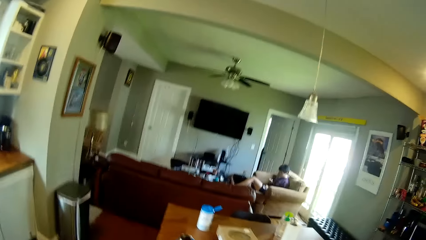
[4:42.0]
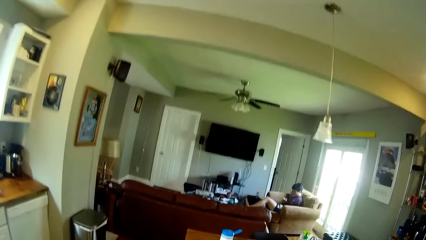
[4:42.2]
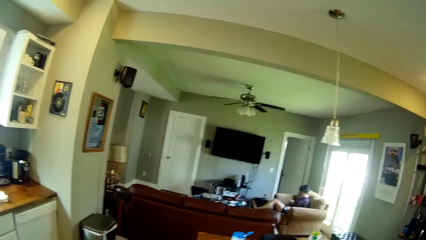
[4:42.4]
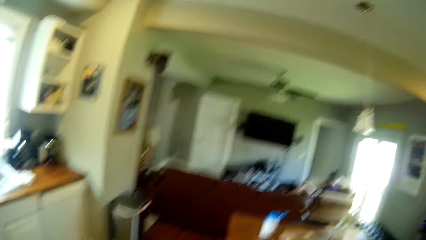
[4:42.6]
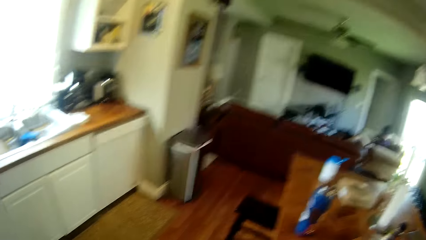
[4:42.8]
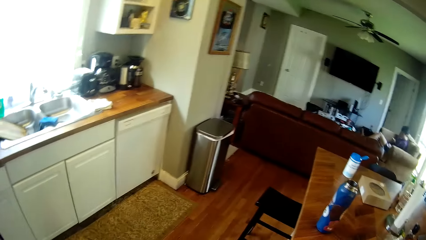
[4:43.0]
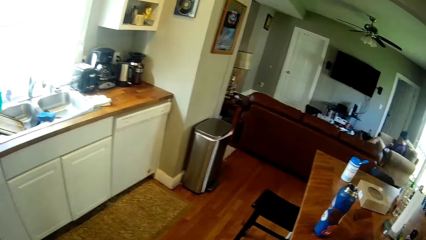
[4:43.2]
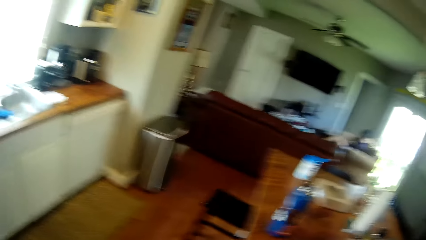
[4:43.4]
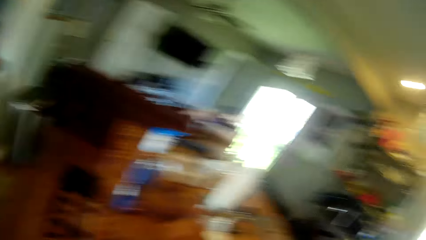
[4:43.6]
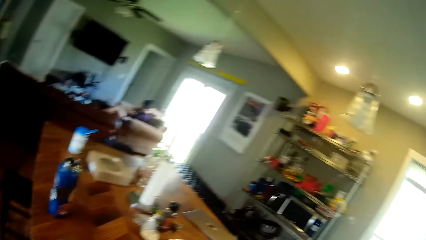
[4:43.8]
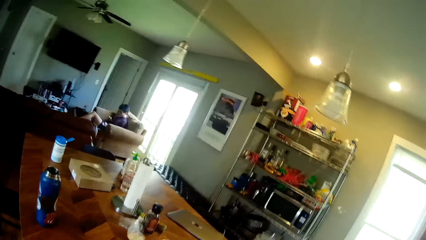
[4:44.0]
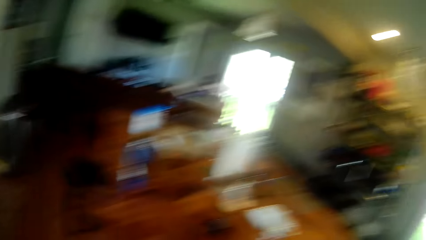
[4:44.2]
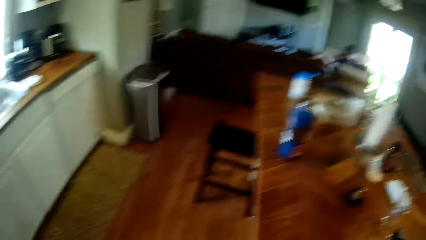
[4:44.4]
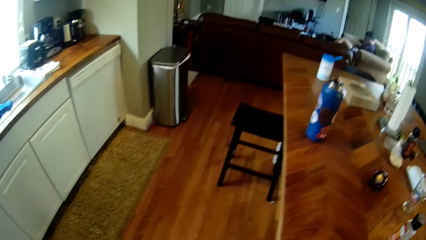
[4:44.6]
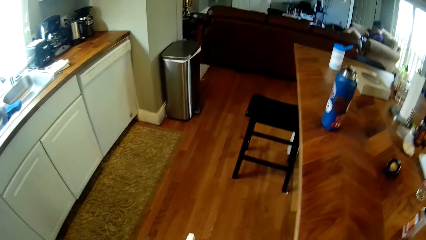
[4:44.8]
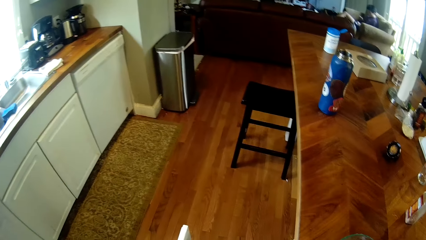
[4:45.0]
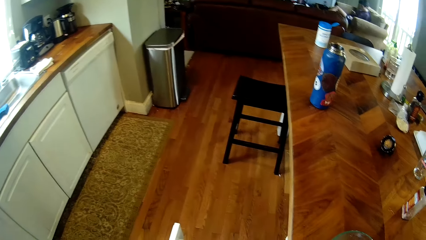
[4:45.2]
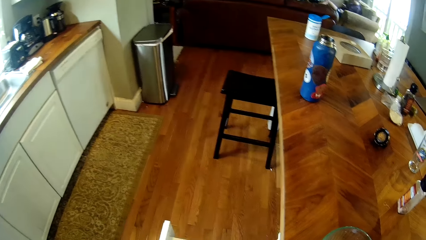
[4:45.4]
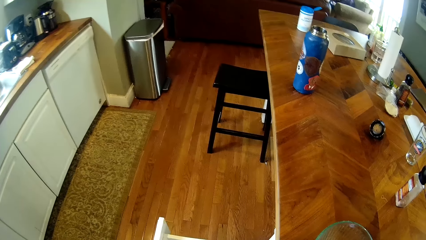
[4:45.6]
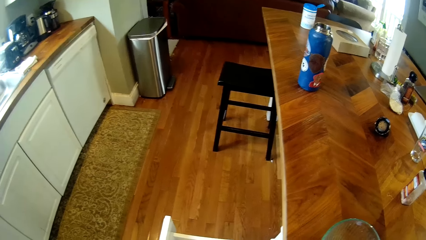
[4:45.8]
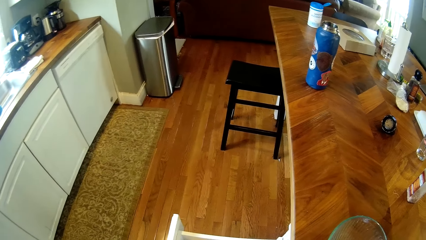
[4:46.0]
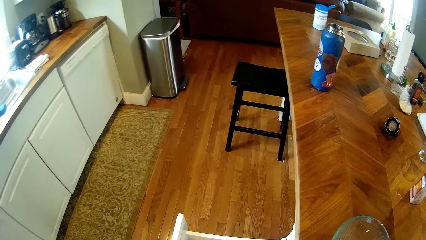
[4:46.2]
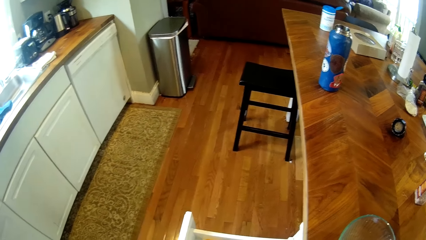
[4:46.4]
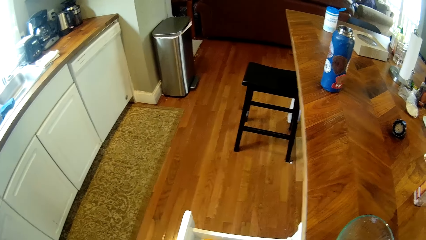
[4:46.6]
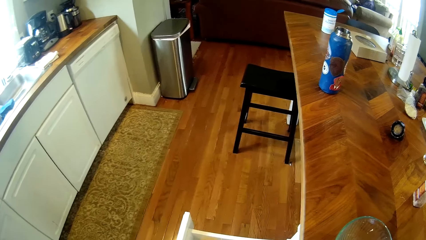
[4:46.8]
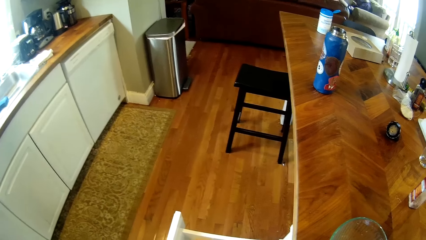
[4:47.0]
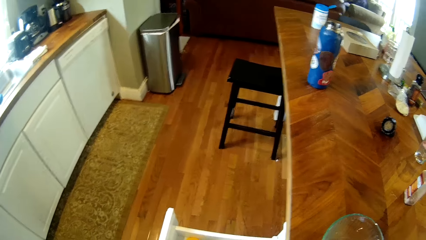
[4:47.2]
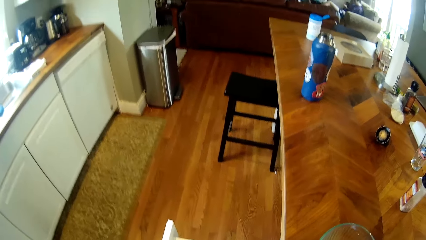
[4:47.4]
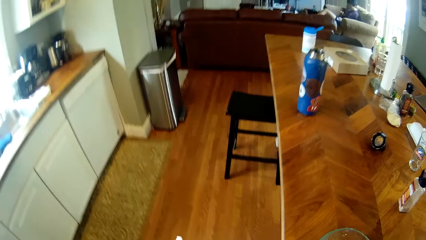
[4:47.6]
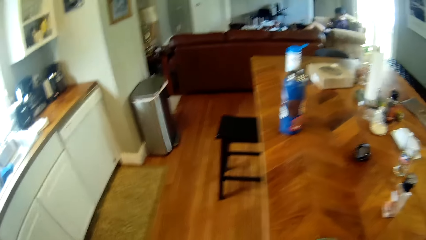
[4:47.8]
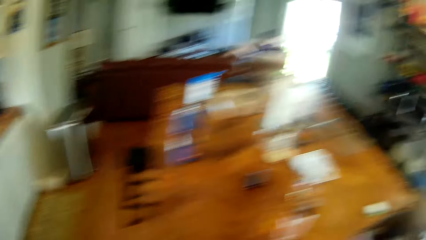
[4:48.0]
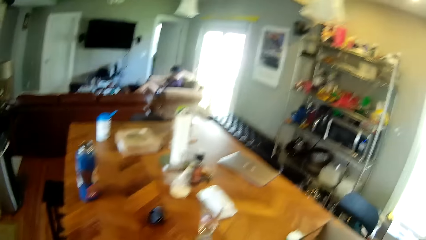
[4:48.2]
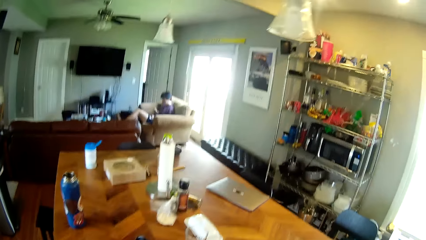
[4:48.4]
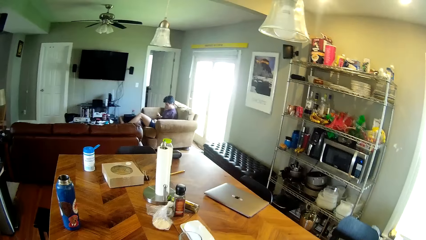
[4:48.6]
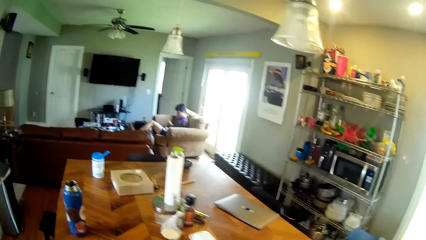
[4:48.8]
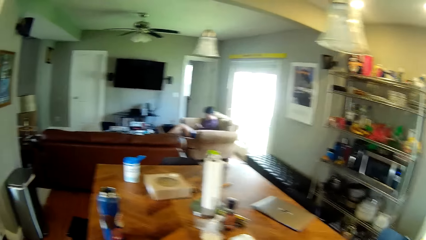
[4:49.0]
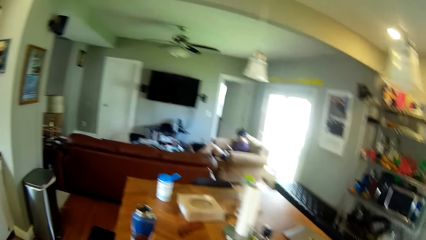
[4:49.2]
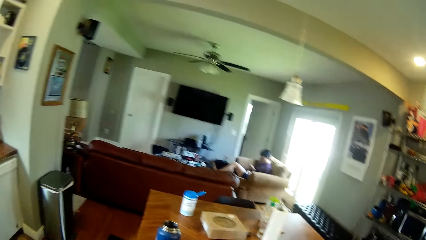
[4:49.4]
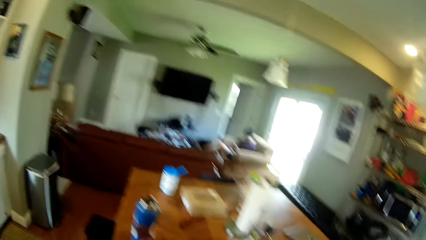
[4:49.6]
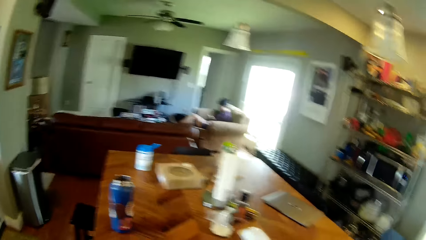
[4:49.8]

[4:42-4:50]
The camera wearer looks around.

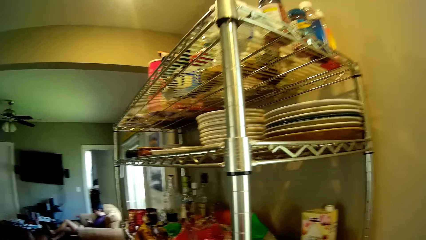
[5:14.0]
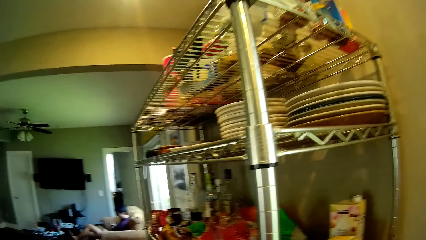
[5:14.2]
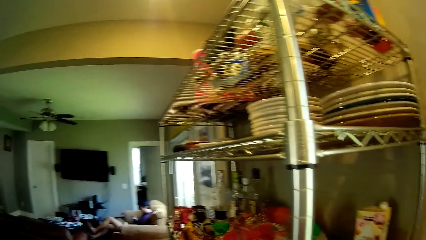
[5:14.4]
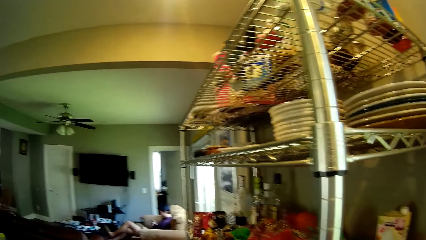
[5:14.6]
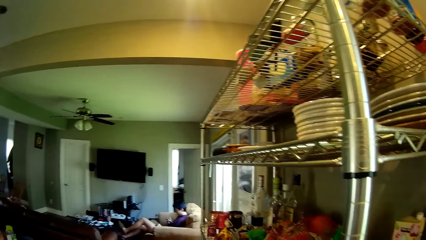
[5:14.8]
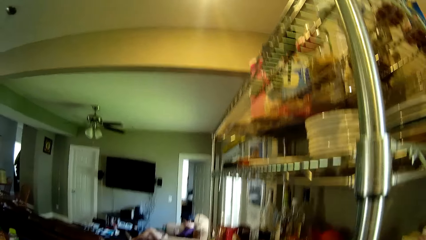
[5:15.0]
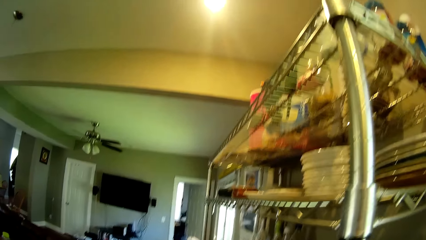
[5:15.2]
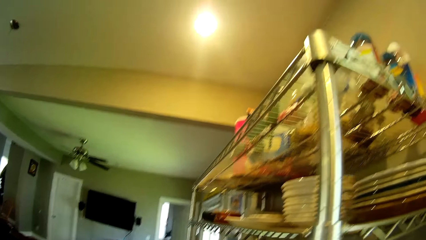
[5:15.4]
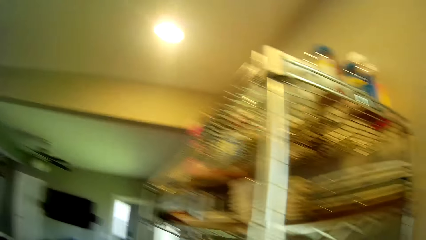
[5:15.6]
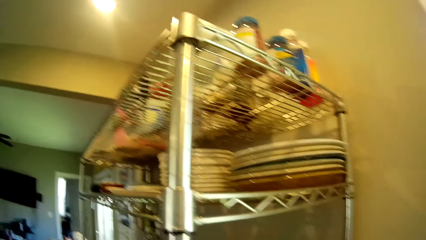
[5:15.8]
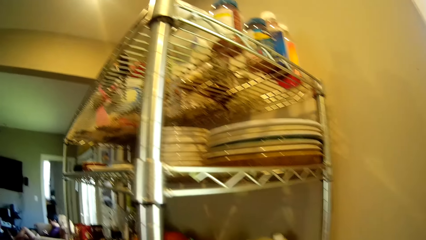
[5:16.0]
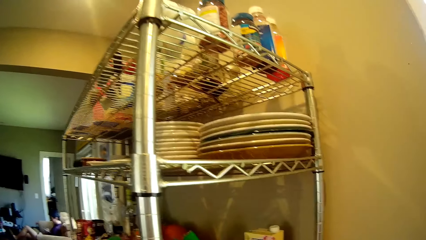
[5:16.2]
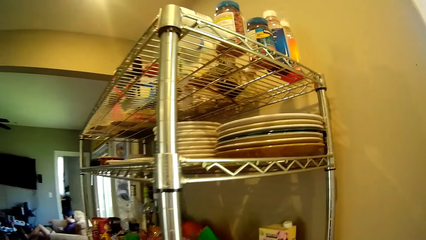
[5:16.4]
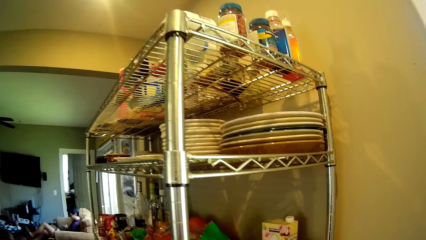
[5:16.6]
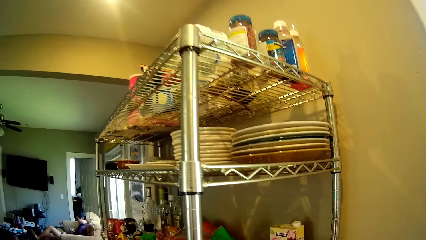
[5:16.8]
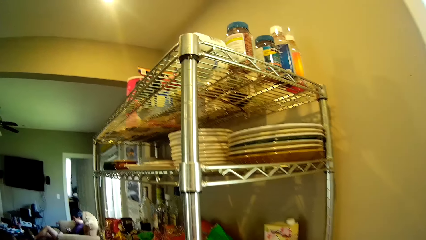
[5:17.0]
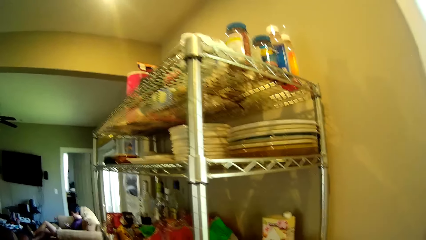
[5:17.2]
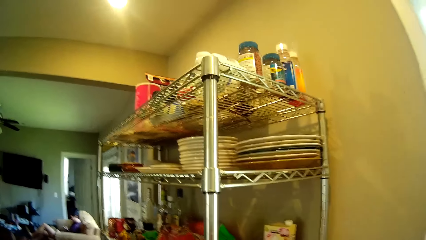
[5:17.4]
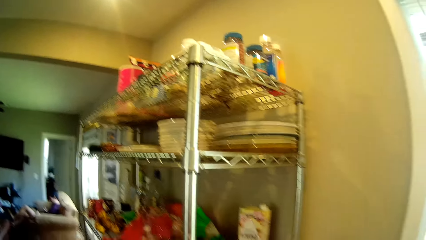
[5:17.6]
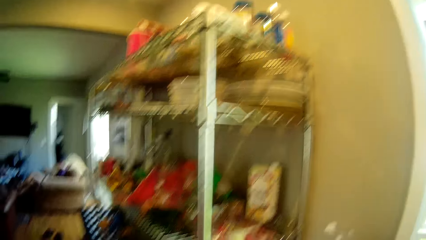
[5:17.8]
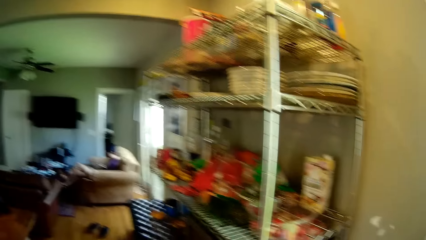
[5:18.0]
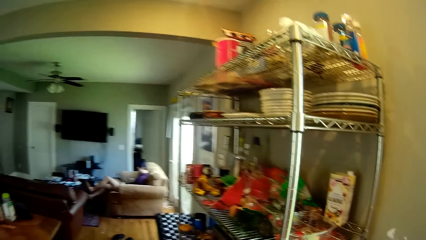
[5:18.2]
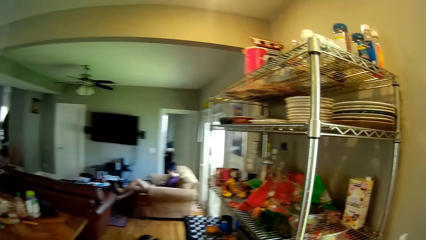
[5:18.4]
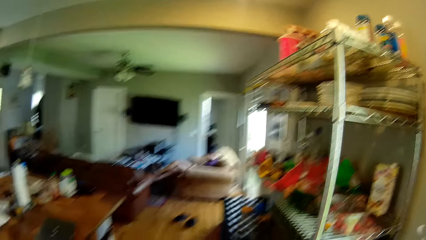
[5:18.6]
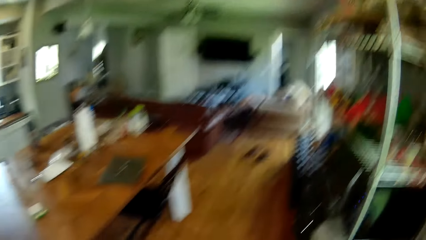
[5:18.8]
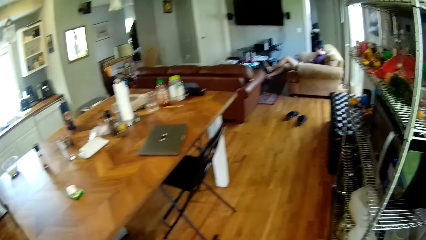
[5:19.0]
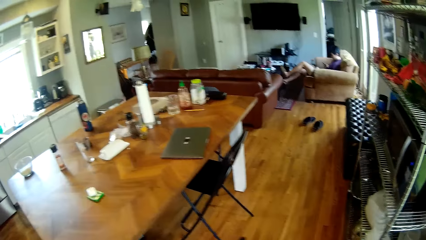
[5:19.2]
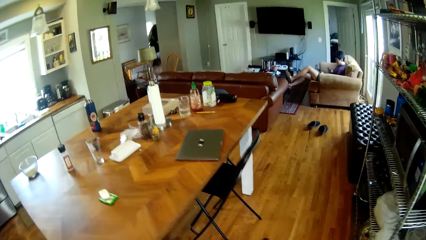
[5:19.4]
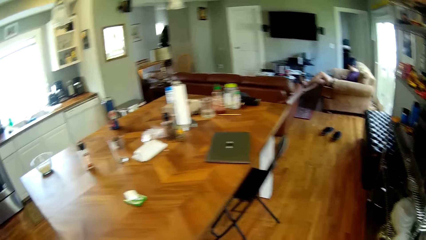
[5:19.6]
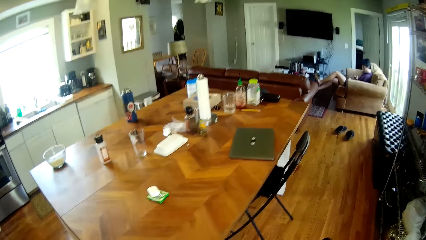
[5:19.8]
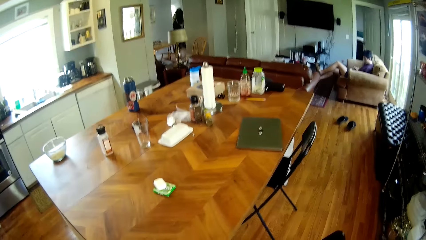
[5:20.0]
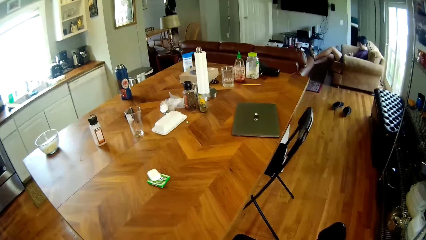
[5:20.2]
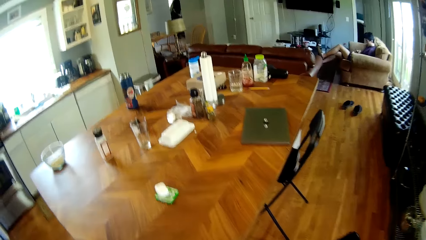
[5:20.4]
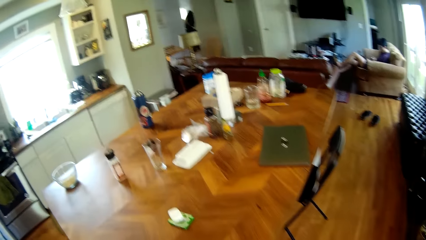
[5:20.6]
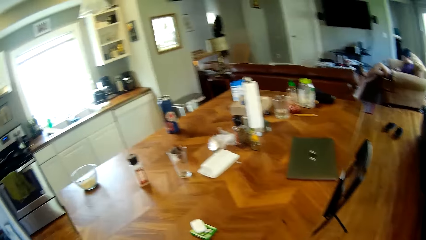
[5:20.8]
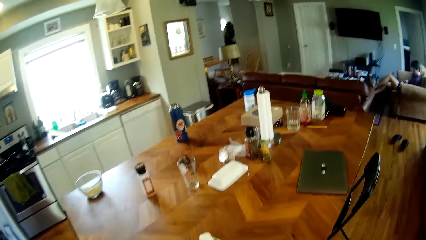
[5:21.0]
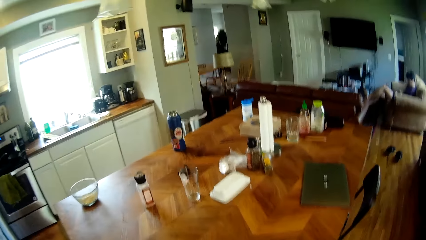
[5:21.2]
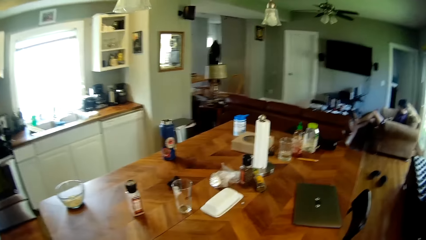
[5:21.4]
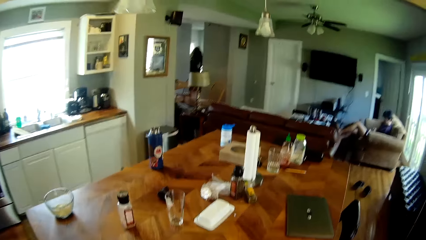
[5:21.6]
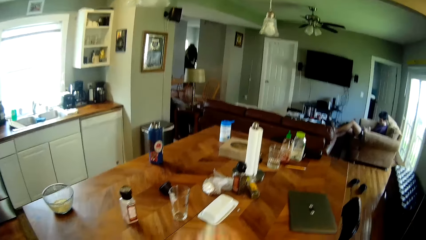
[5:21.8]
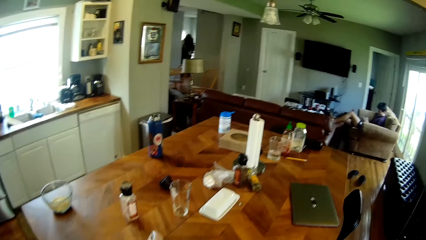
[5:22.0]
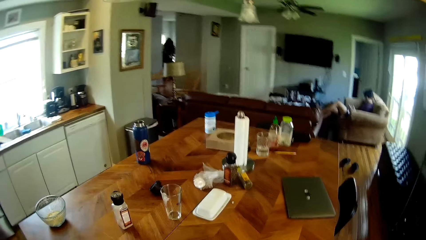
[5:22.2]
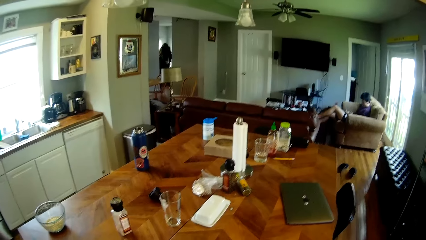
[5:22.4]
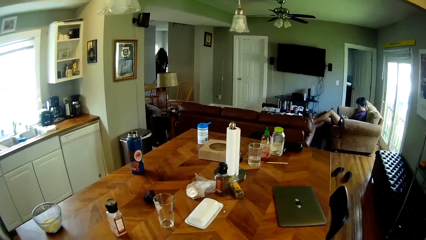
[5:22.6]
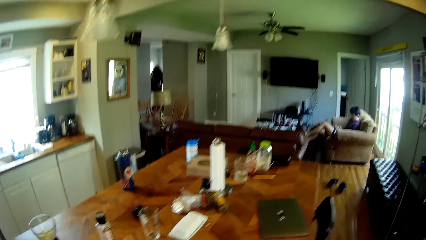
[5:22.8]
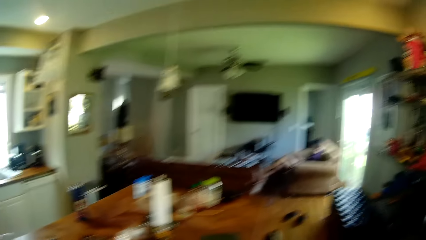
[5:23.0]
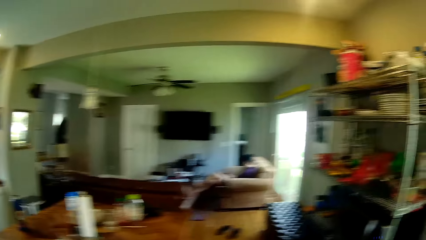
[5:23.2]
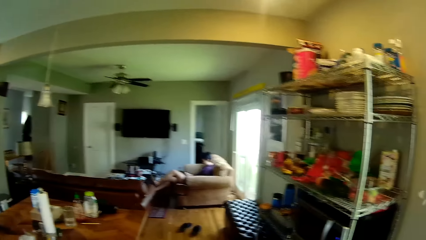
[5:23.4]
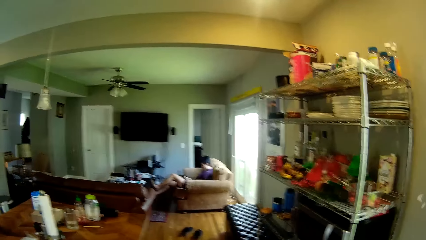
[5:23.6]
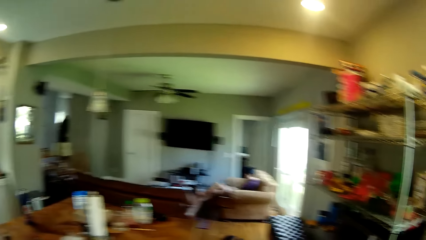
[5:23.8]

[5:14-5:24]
The camera wearer walks.
